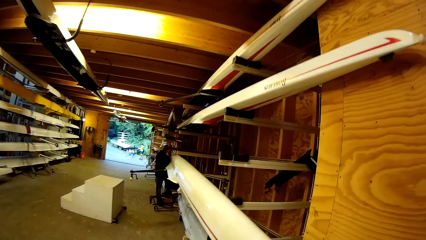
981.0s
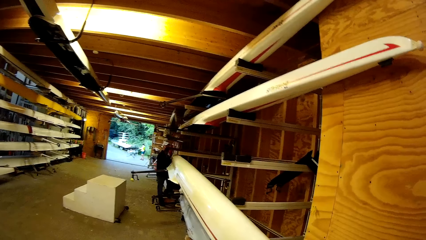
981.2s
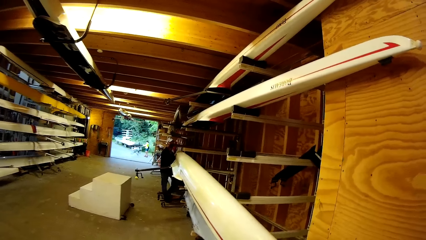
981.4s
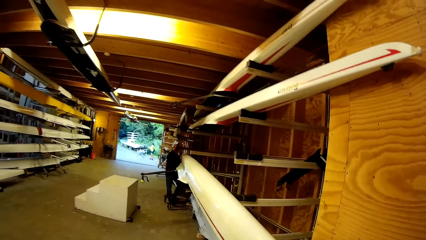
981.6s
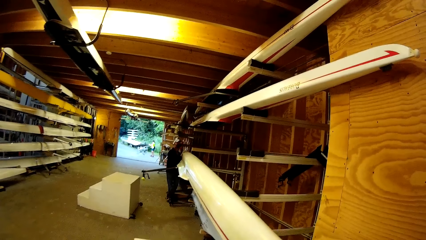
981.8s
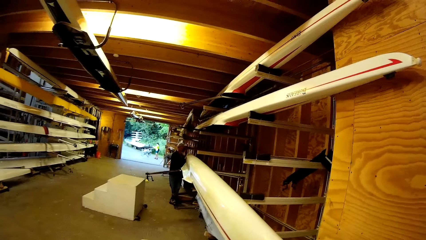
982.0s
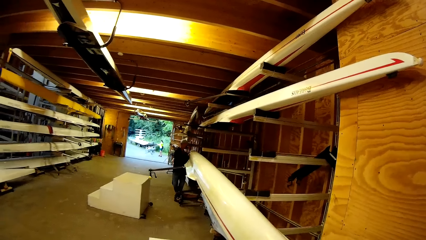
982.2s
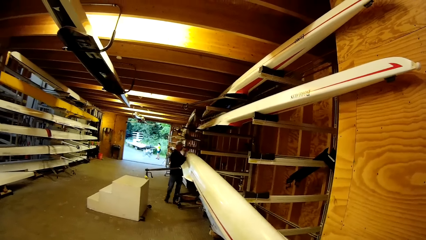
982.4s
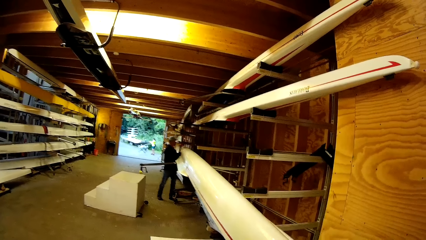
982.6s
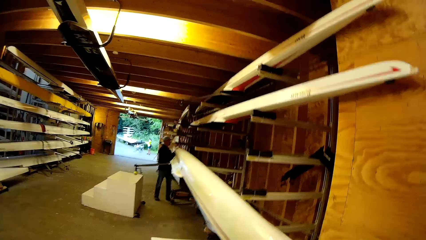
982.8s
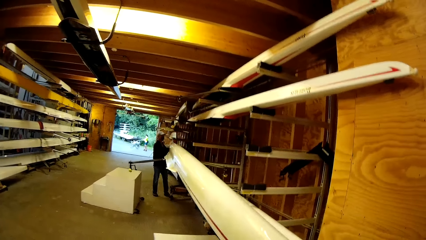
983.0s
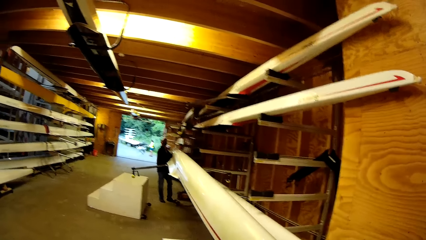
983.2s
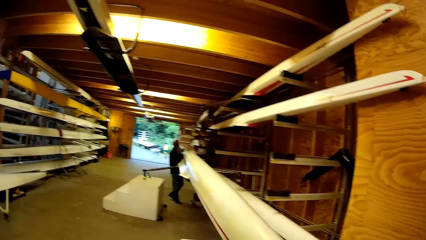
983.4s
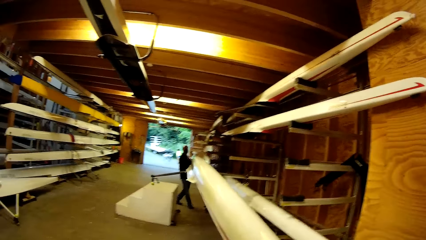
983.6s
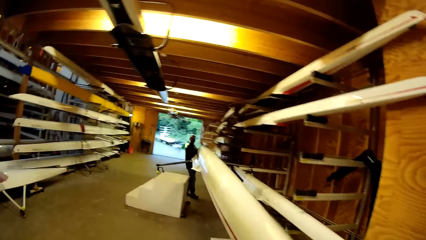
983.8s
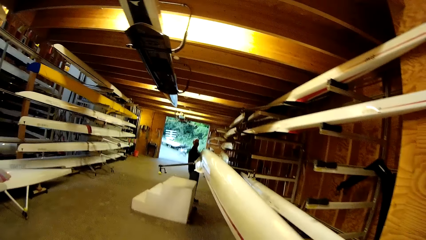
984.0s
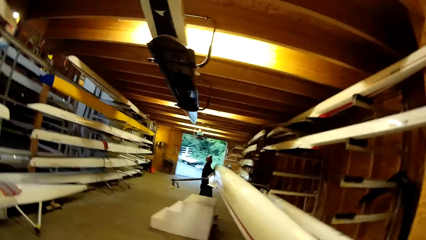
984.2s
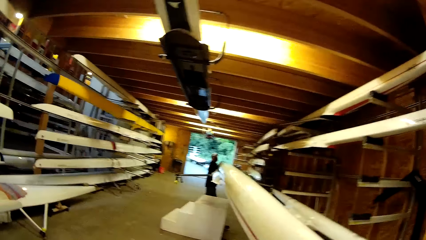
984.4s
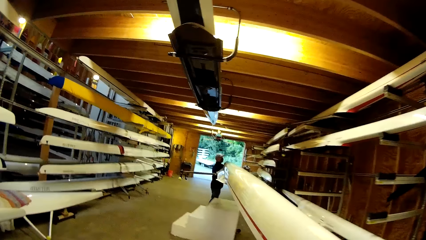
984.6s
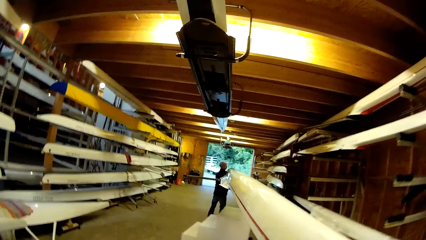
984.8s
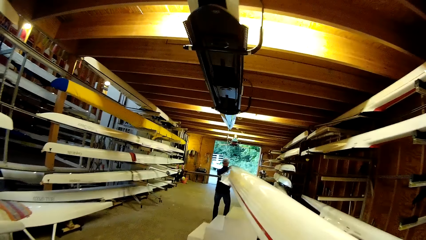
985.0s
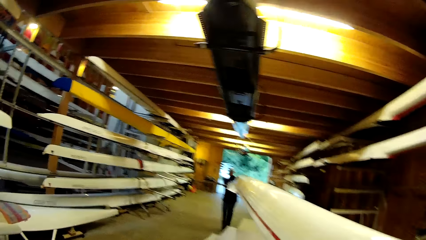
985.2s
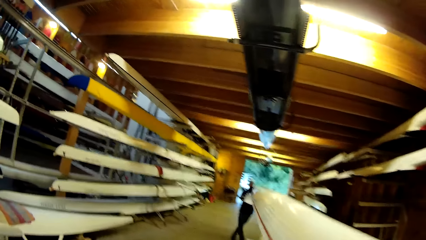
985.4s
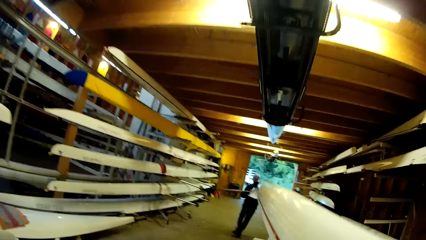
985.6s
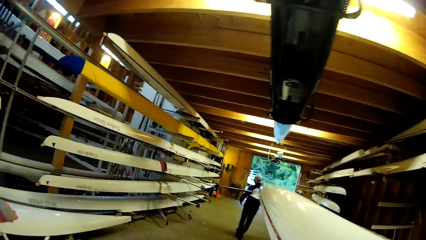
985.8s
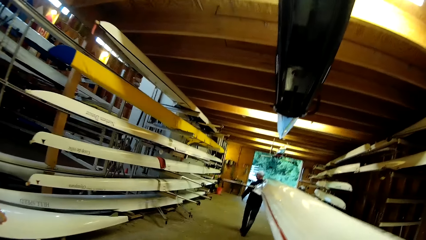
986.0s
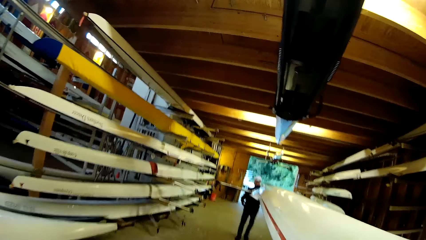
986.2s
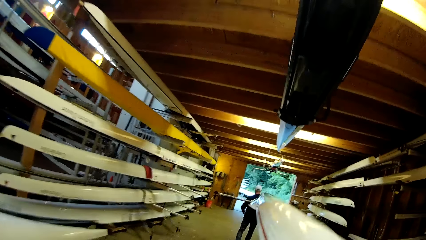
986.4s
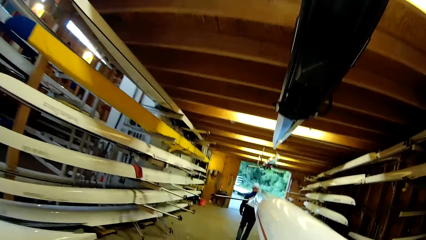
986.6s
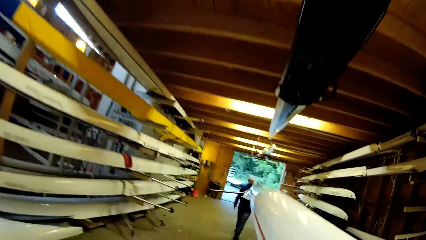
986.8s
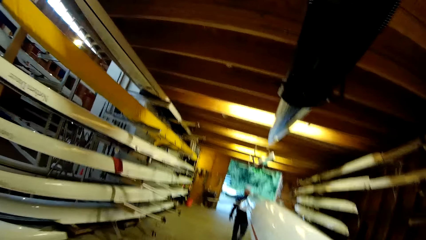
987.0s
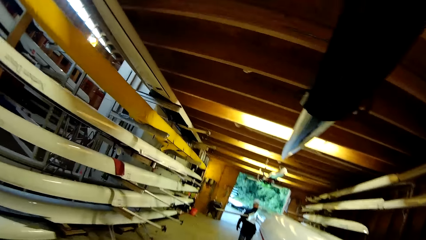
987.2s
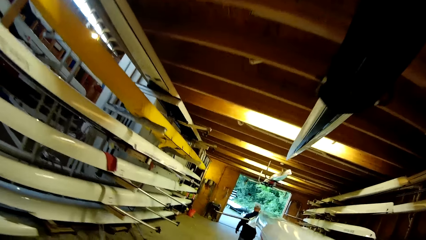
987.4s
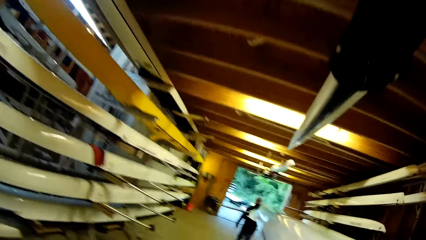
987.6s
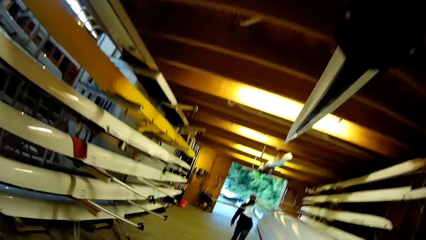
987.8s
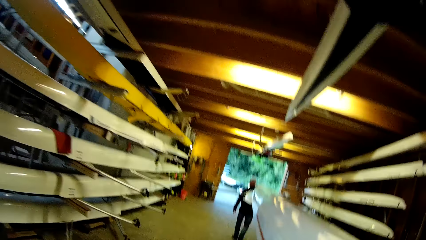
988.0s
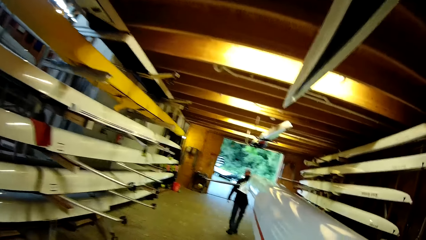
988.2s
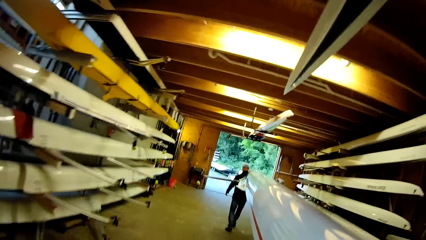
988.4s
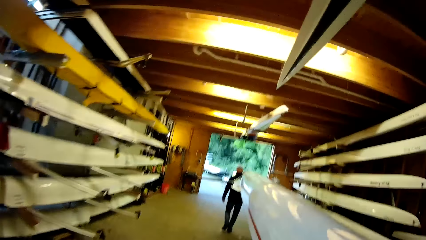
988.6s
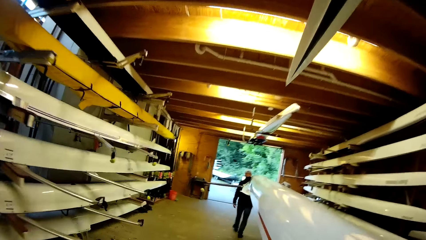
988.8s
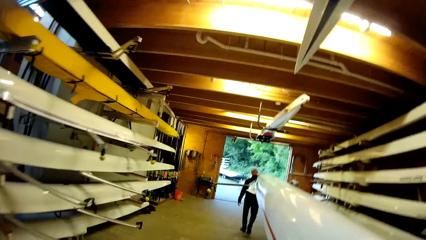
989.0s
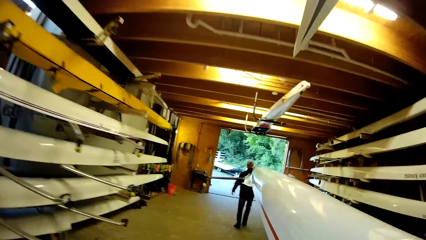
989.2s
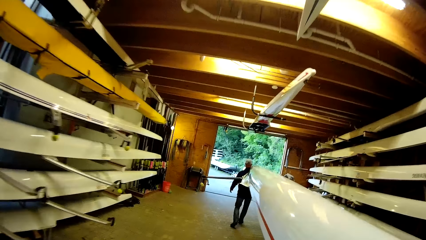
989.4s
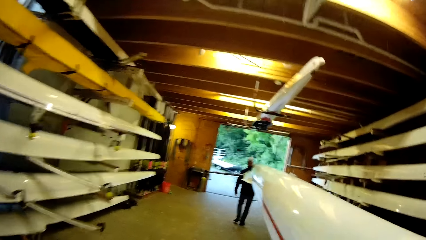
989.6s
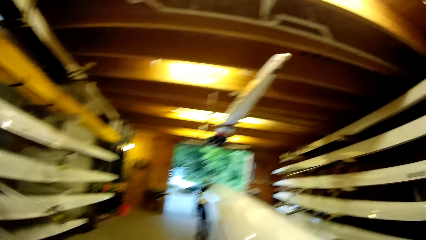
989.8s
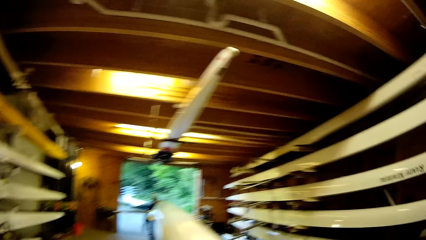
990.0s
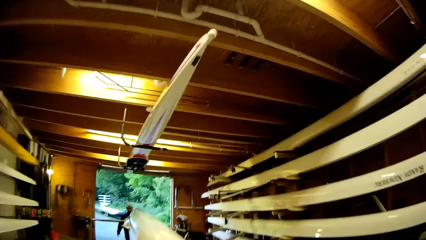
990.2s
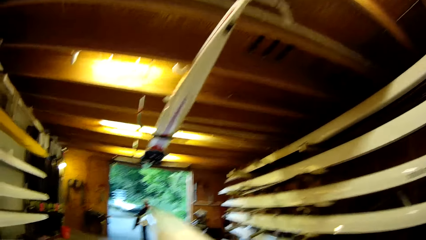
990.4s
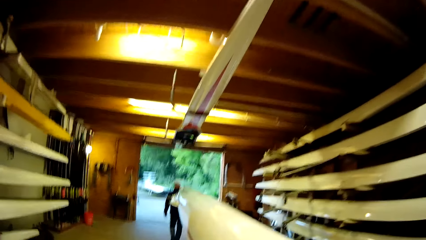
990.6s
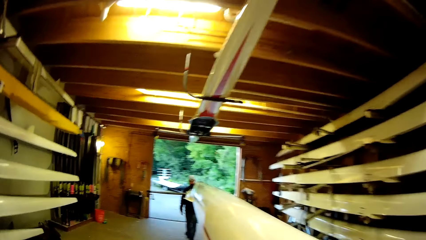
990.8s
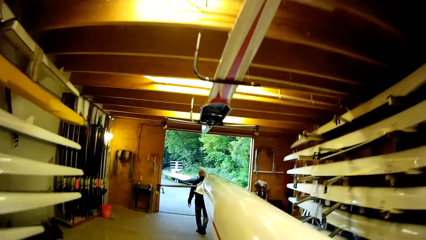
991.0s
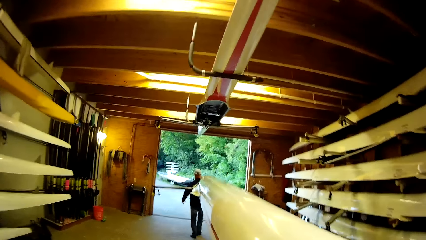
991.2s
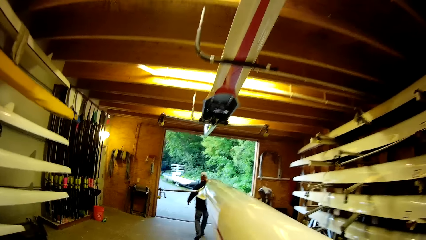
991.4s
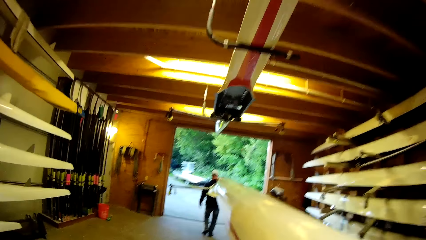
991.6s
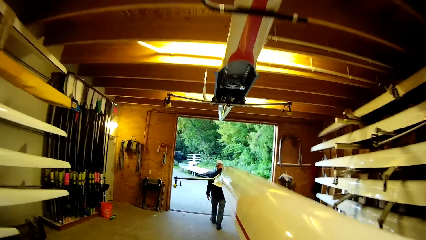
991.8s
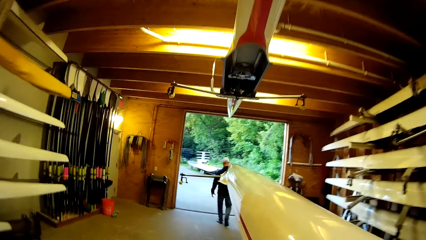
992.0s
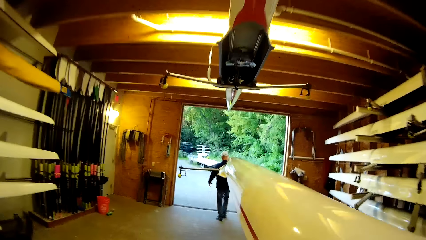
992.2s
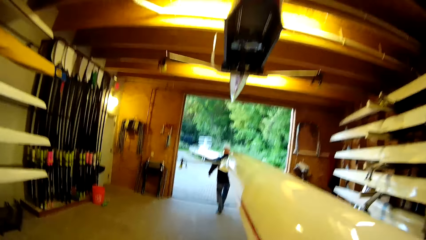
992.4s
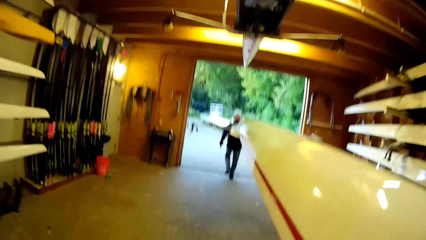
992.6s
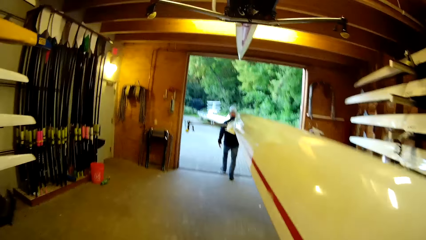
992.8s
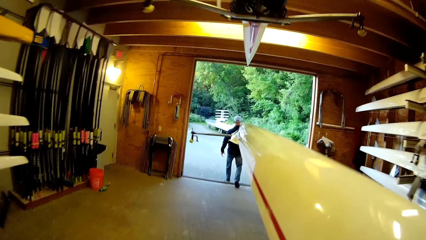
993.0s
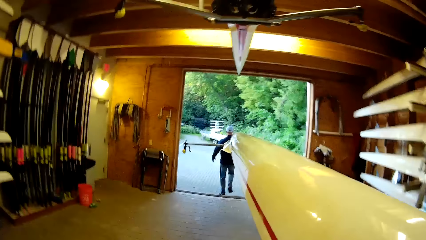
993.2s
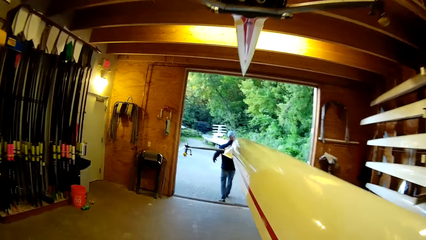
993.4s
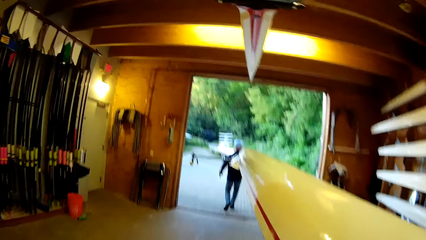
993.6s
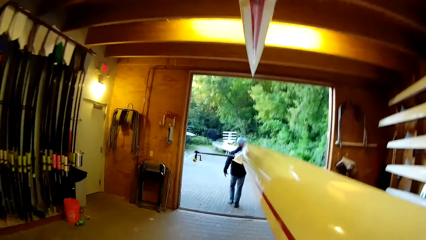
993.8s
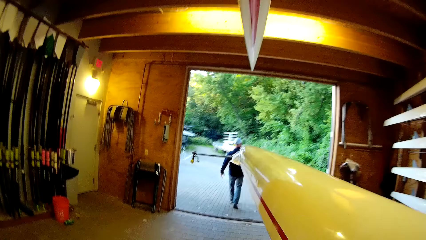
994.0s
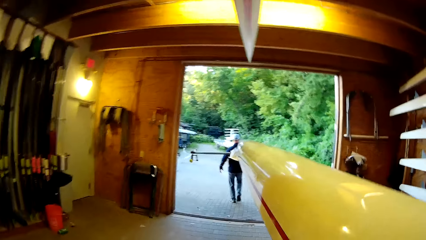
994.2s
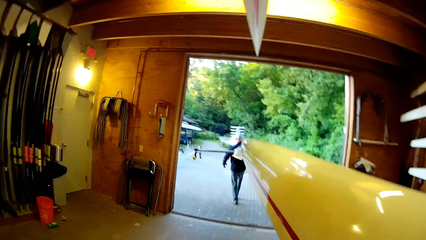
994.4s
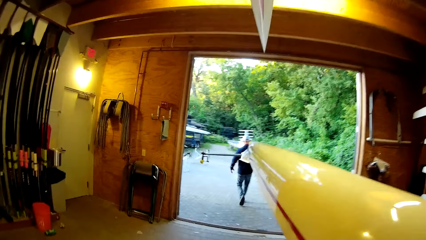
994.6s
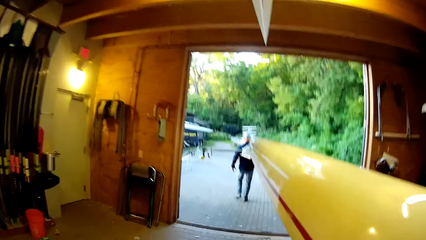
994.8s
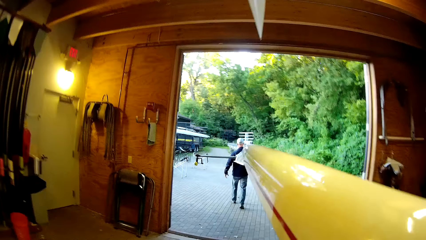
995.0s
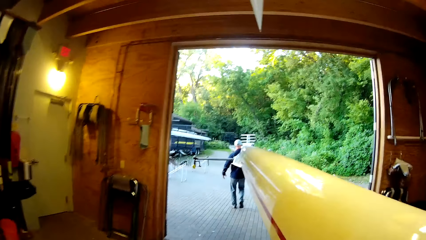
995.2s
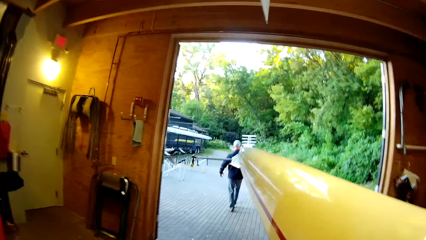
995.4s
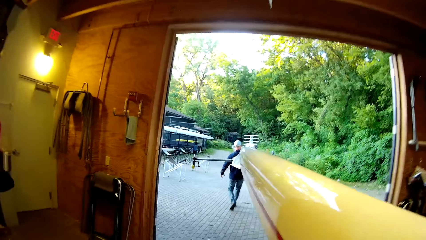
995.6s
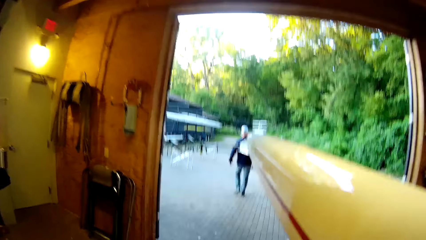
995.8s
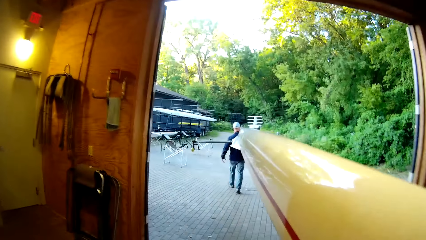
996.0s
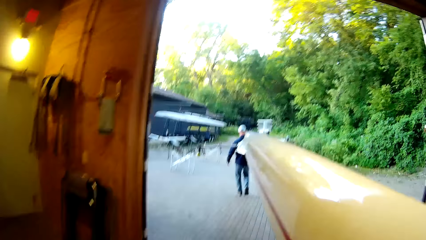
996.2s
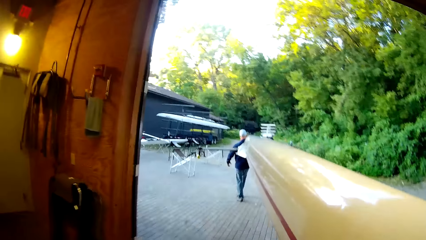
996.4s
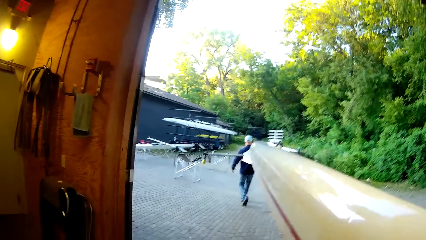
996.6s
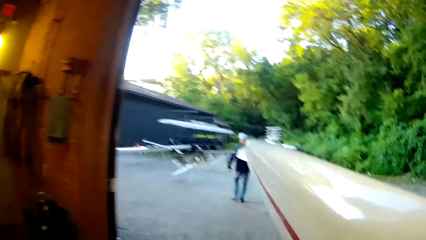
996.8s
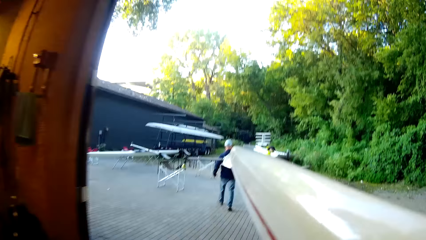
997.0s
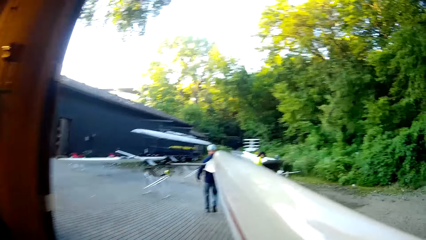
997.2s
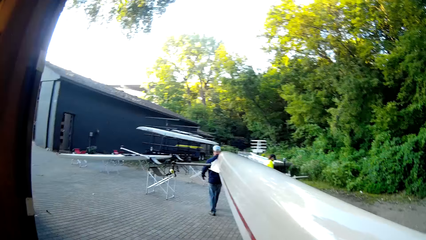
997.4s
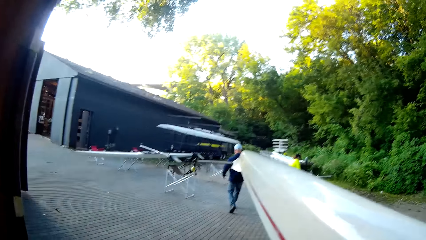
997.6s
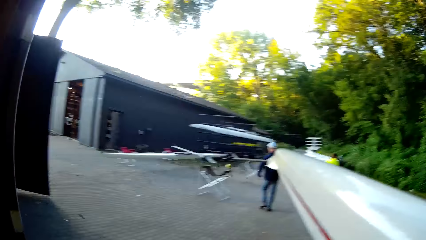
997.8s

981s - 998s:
The camera wearer looks at the boat. A man takes the boat outside a building.
